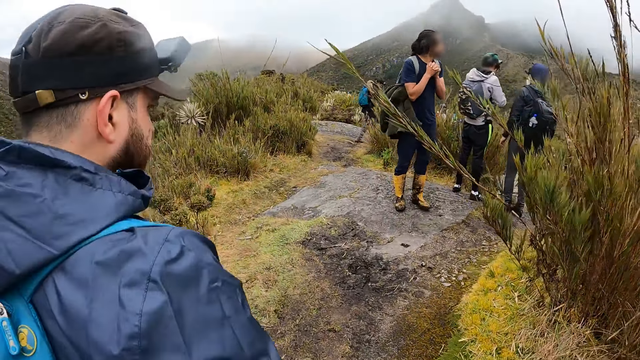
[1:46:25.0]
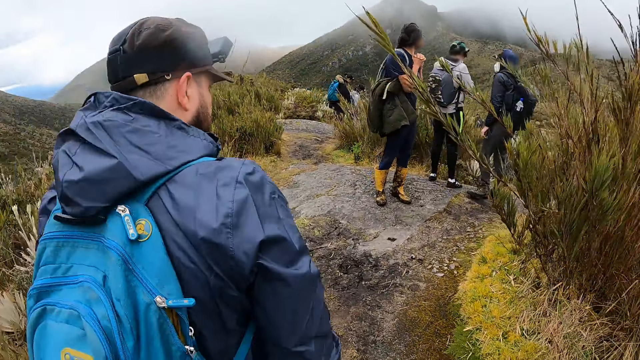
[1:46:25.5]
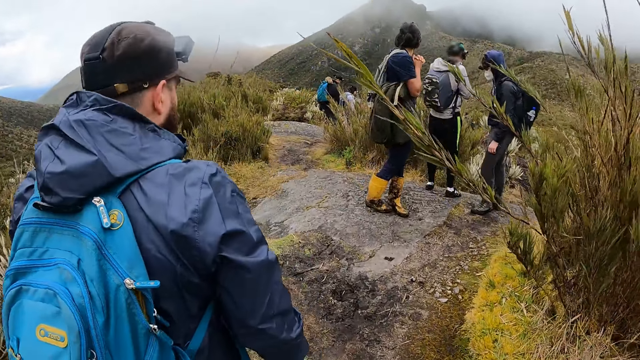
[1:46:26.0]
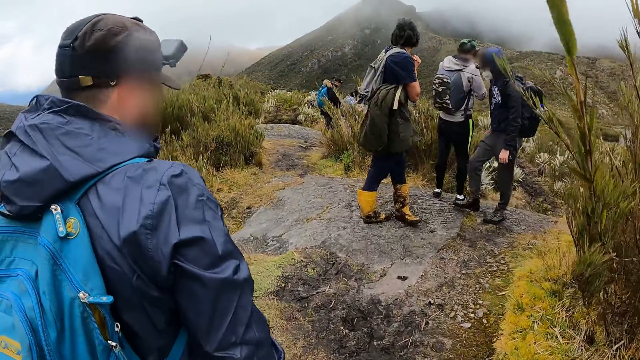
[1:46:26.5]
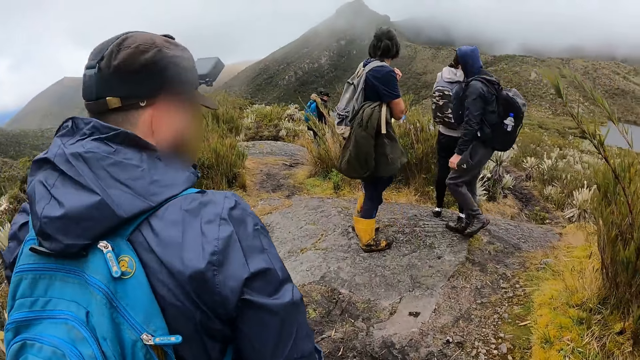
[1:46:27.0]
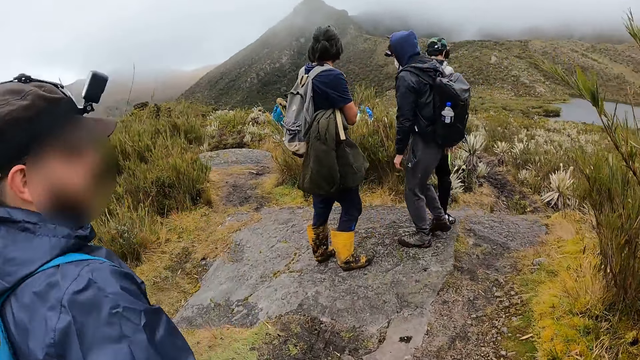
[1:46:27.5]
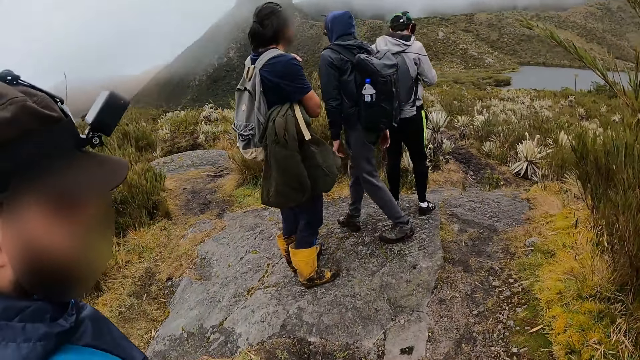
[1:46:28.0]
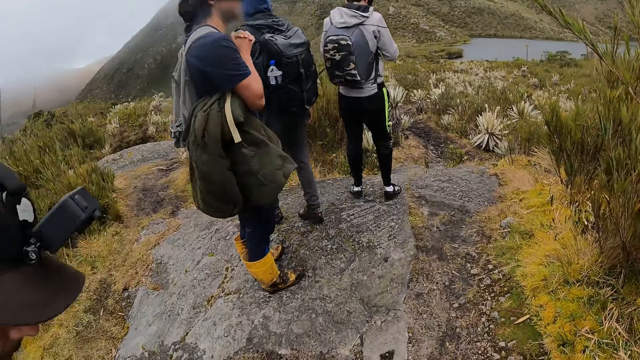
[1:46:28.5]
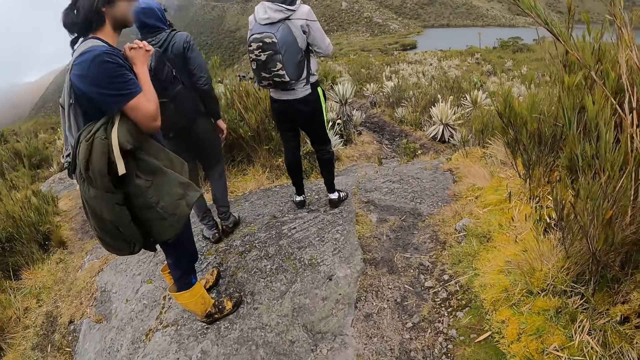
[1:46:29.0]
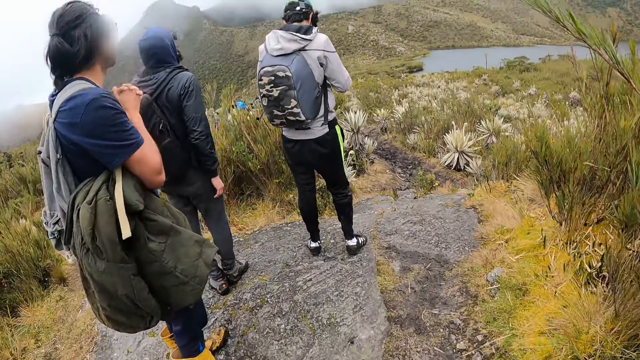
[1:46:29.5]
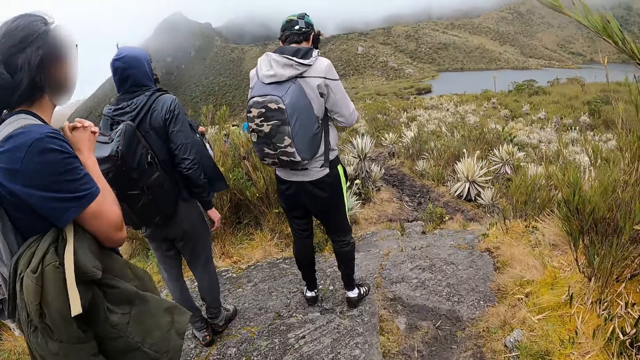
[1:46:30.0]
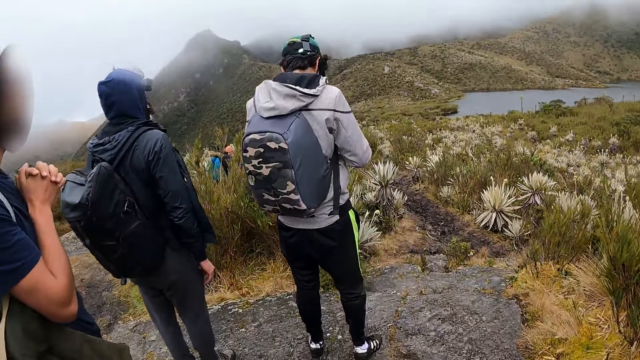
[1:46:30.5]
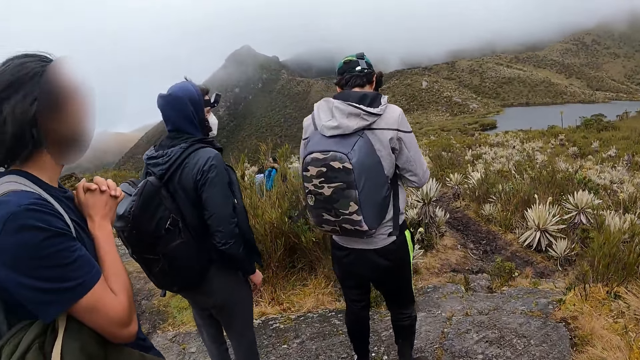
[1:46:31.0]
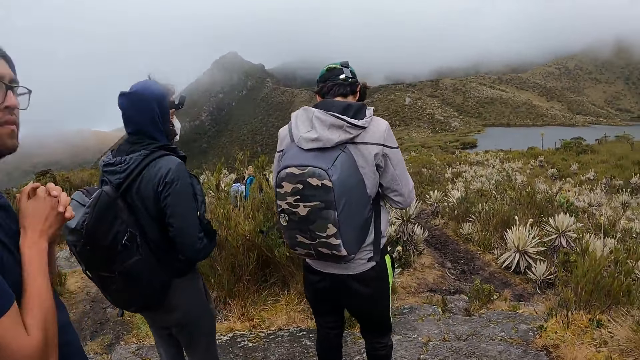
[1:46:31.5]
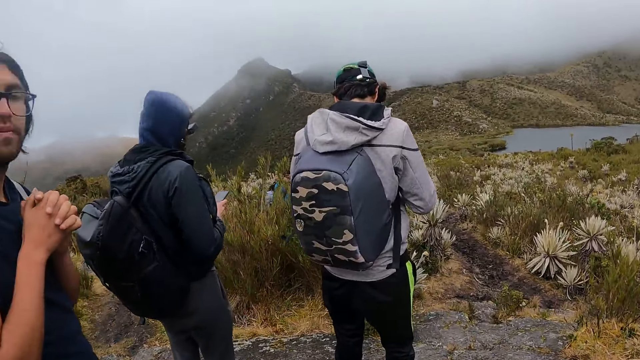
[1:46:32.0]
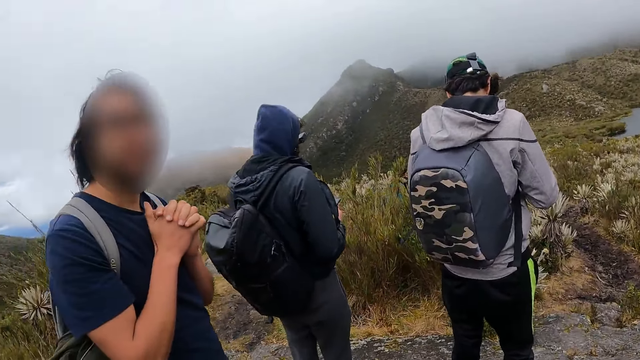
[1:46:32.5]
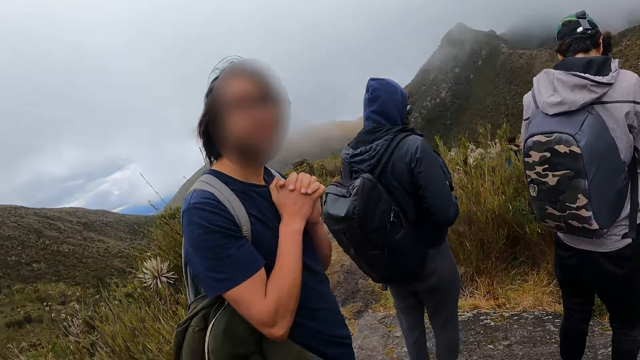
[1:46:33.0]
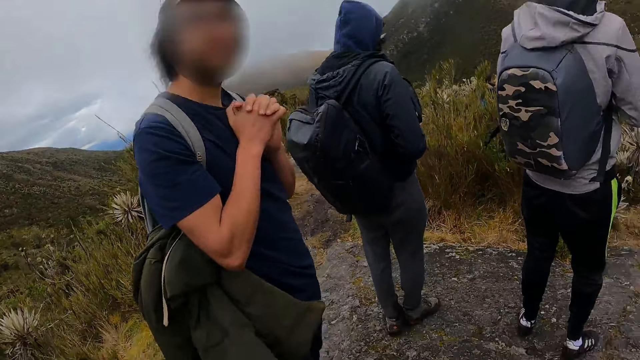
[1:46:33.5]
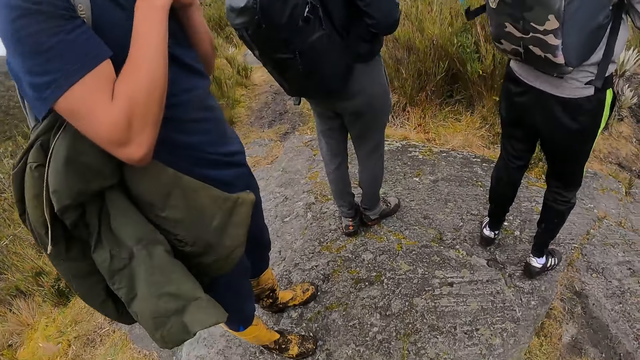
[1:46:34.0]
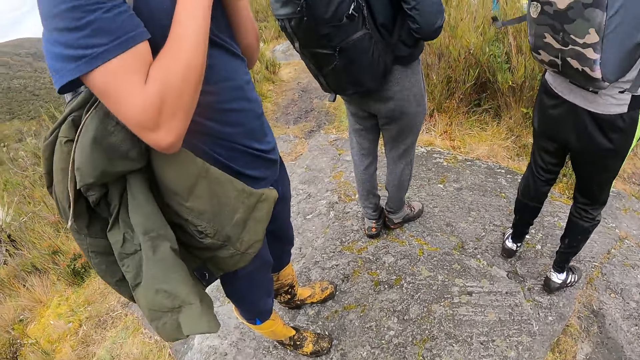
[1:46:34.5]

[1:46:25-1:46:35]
The camera wearer walks past a man. Another man holds a phone in his left hand with his right hand. The other man operates the phone with his hands. The camera wearer stands on the ground. They stare around.

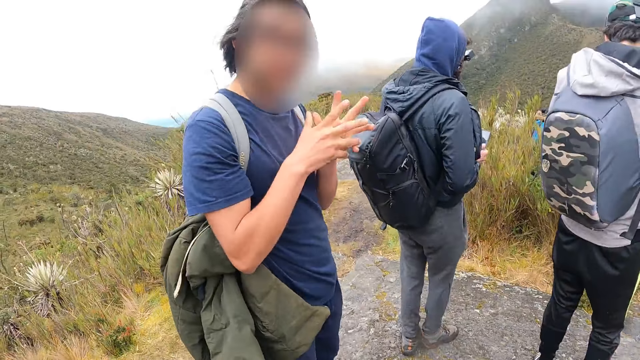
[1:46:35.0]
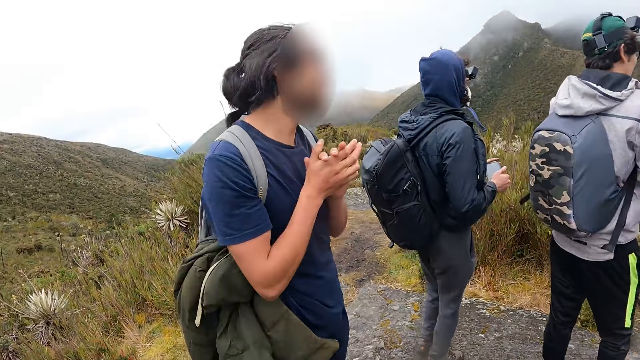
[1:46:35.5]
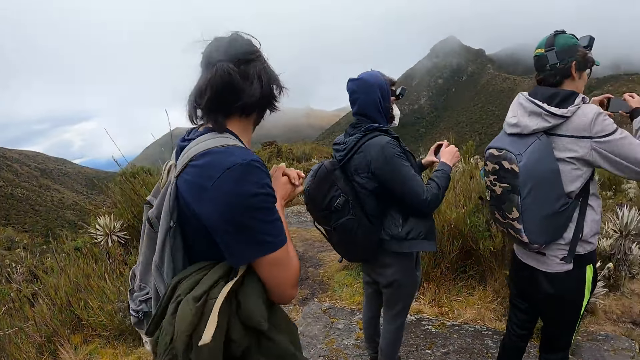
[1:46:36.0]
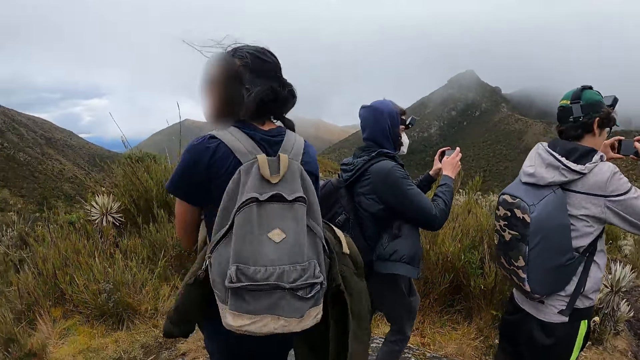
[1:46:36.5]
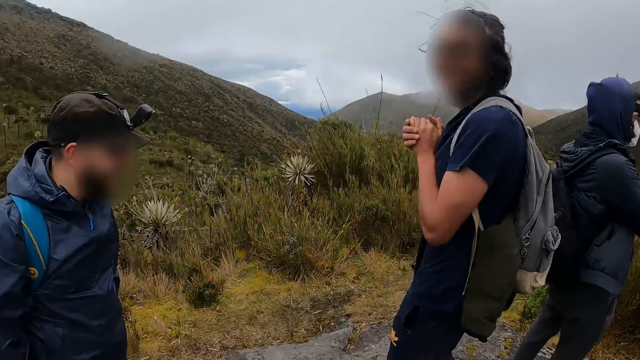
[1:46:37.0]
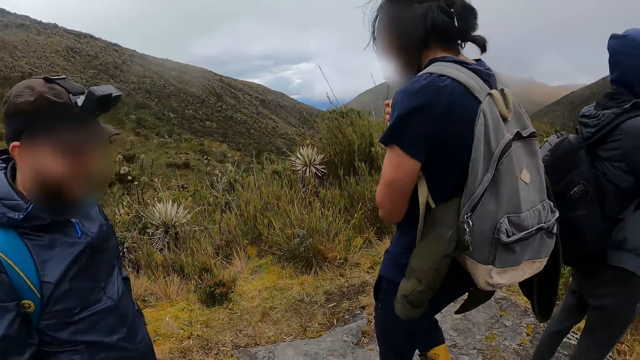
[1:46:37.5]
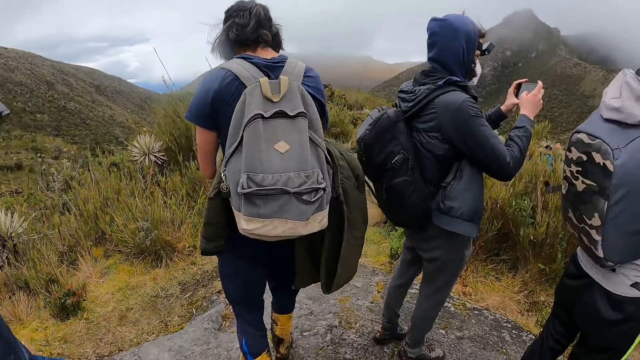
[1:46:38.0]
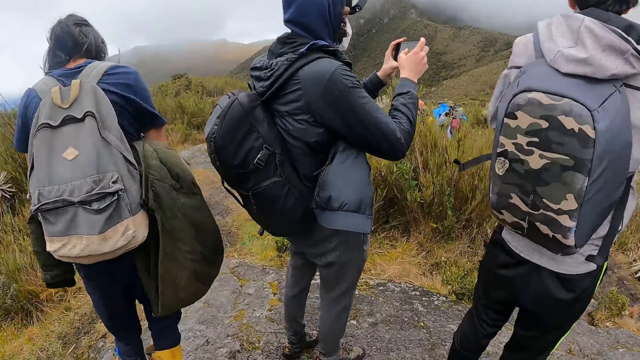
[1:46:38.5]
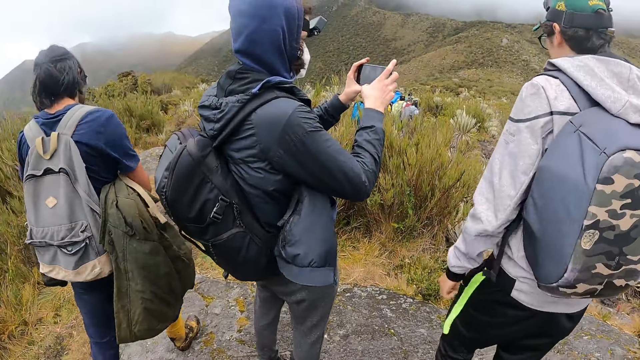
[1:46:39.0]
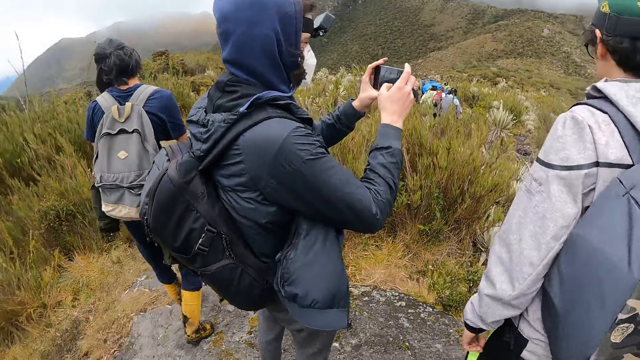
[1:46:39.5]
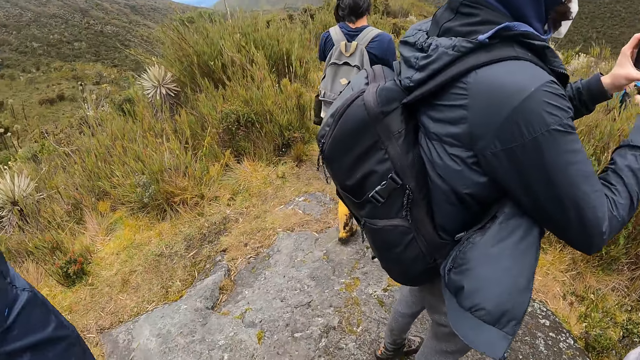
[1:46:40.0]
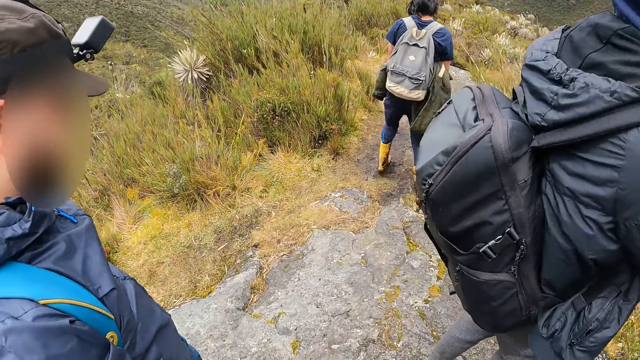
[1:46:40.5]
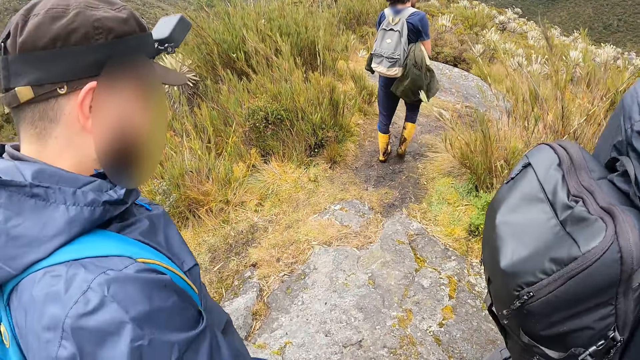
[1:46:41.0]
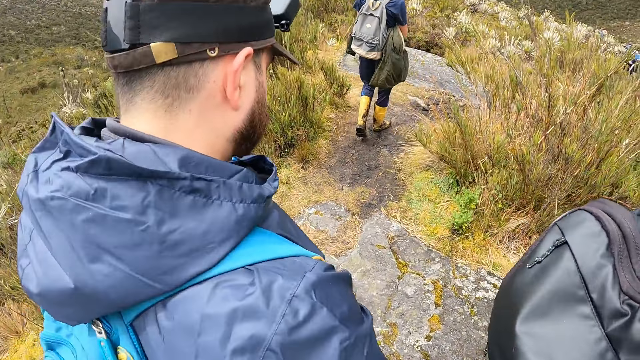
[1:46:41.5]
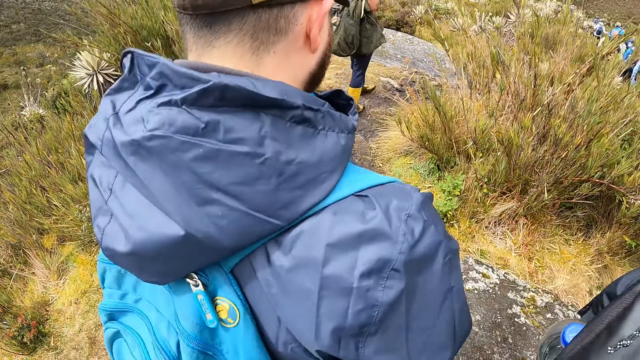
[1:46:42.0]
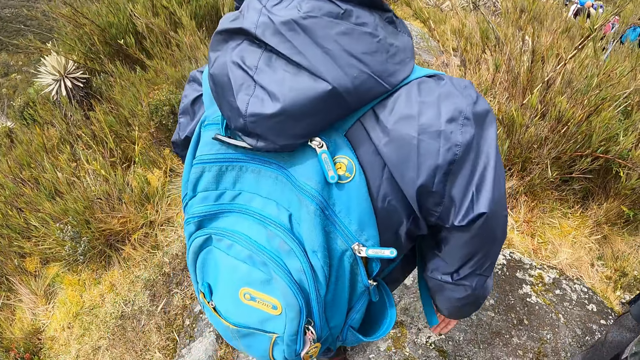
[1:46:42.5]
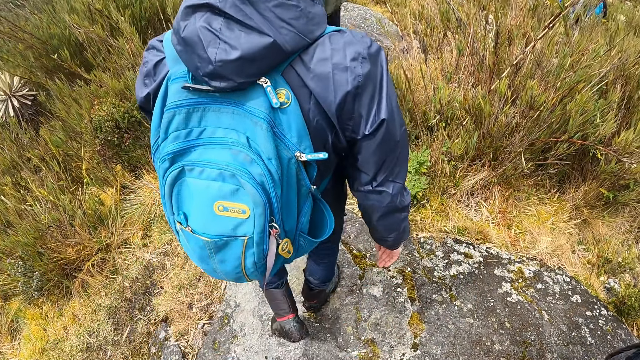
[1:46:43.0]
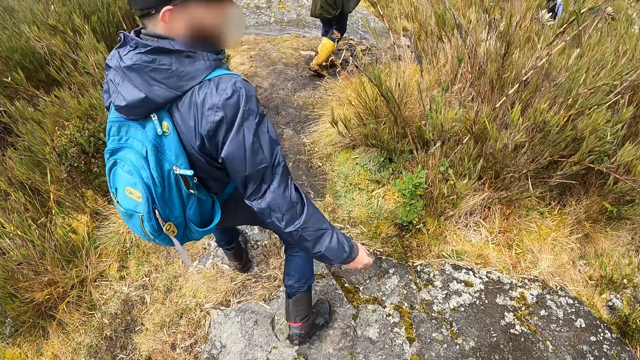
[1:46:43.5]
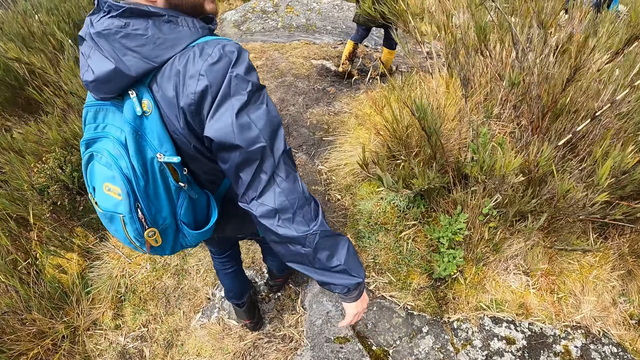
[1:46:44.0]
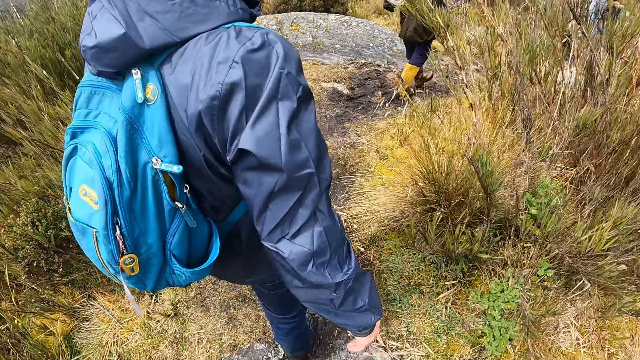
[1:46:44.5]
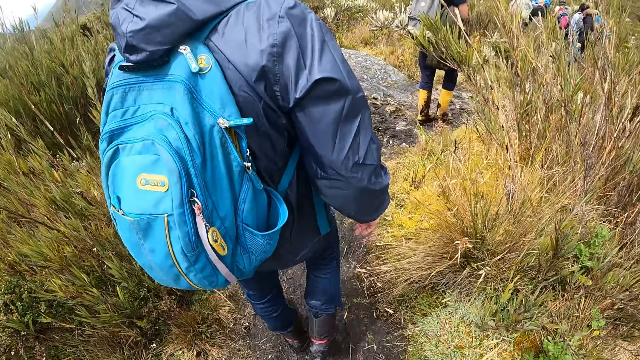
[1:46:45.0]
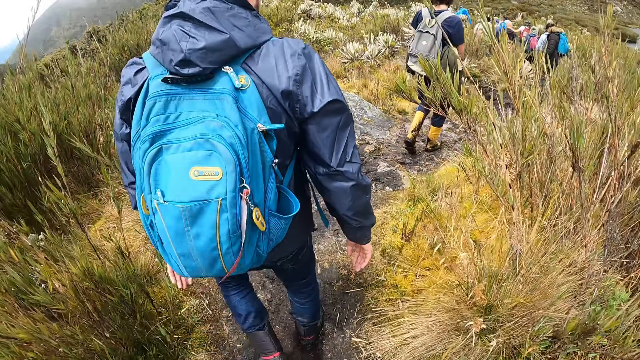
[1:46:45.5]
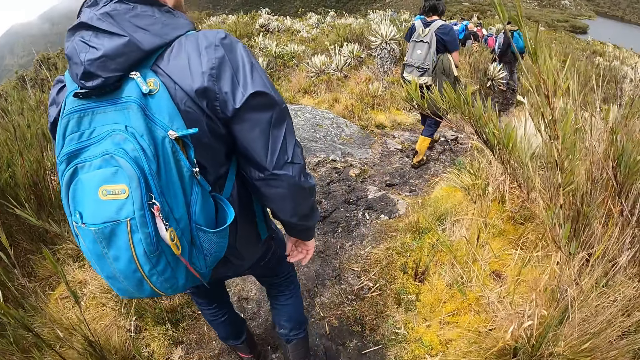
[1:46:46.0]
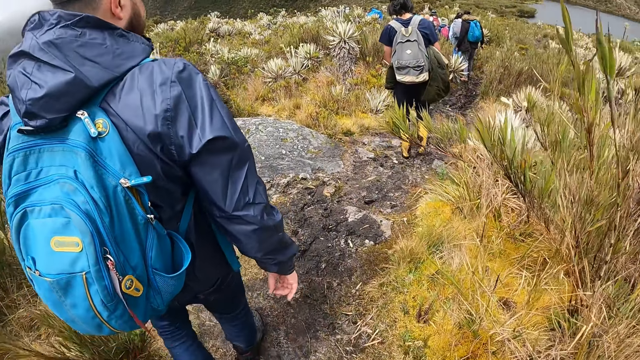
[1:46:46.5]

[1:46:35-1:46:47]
A man lifts a phone in his hands. Another man holds his hands together and turns around. A third man lifts a phone in his hands. A fourth man operates the phone in his hands with his right hand. The second man hikes down a path. A fifth man hikes down the path. The camera wearer hikes down the path.
